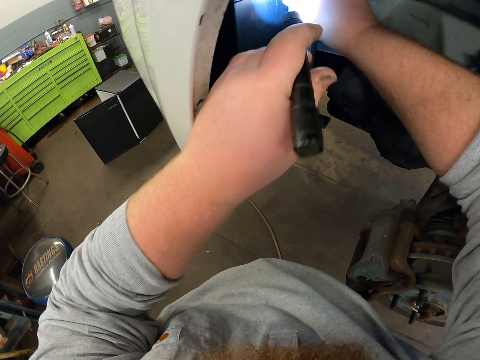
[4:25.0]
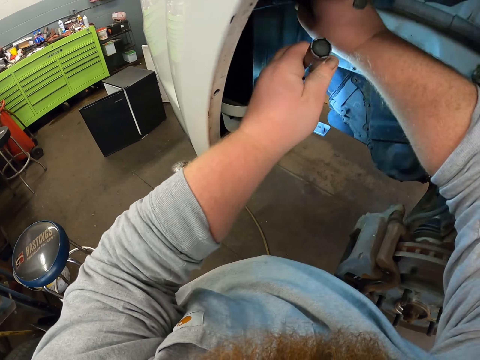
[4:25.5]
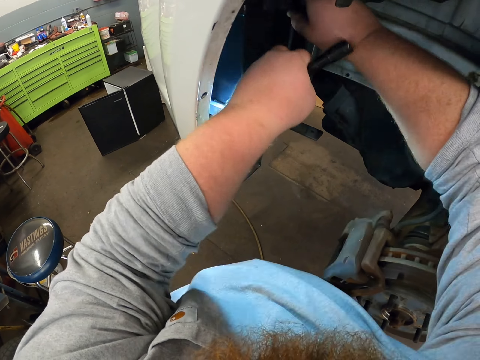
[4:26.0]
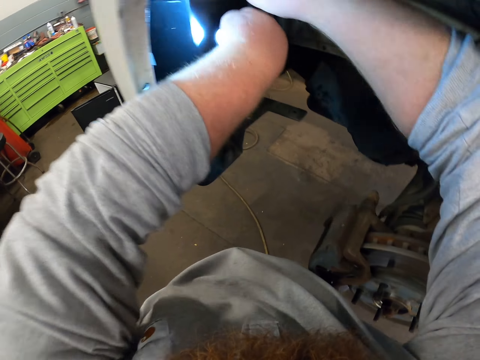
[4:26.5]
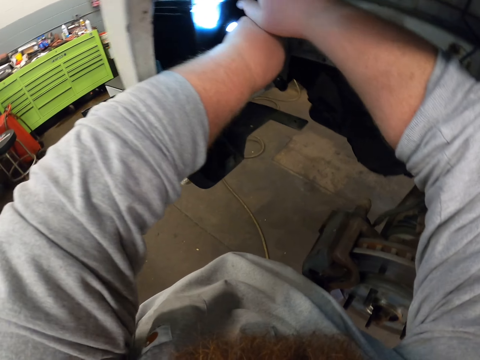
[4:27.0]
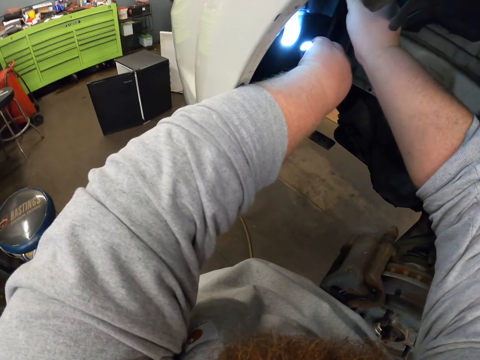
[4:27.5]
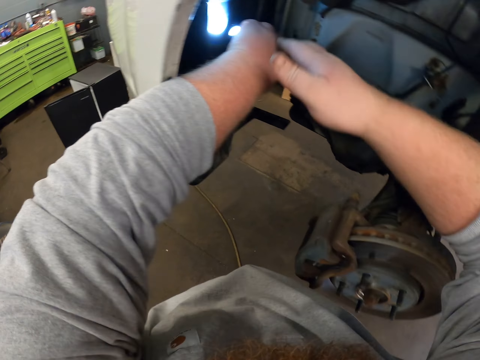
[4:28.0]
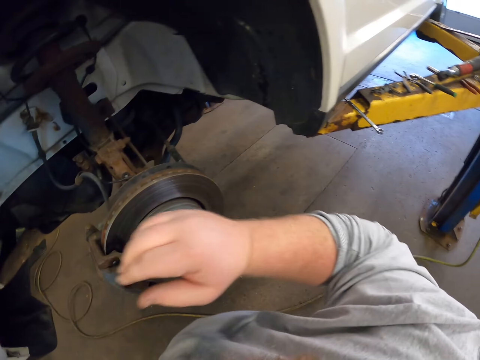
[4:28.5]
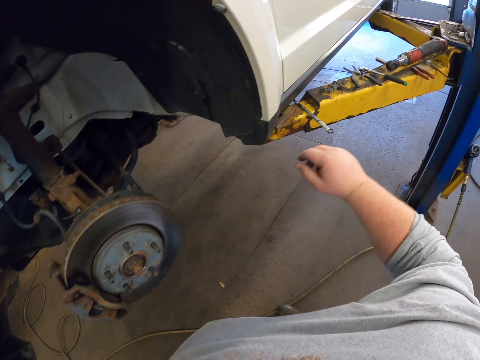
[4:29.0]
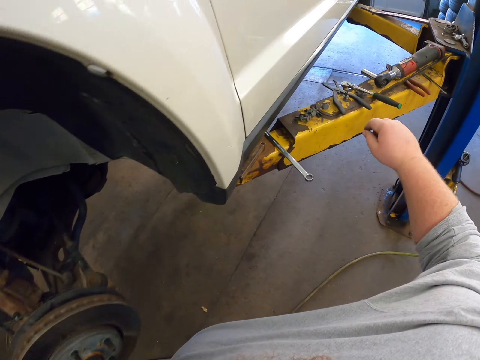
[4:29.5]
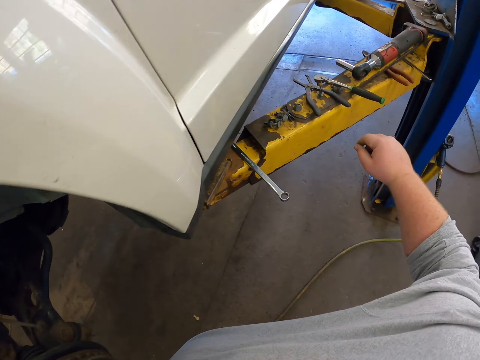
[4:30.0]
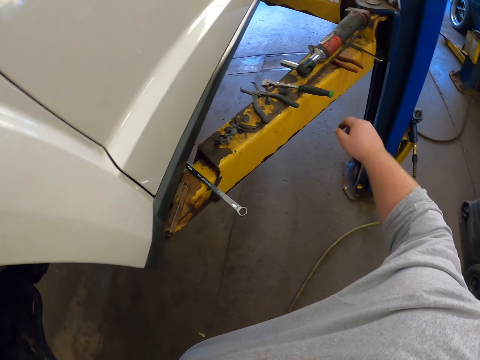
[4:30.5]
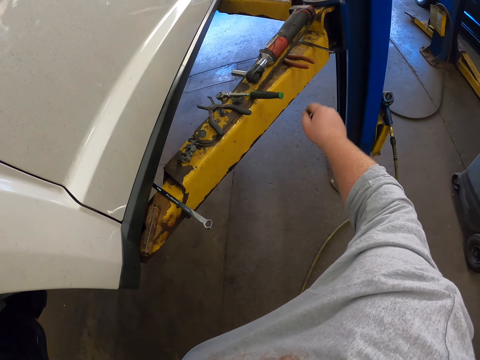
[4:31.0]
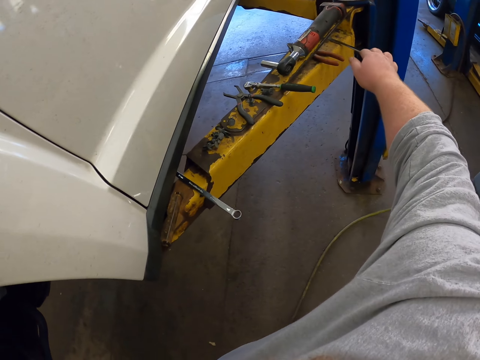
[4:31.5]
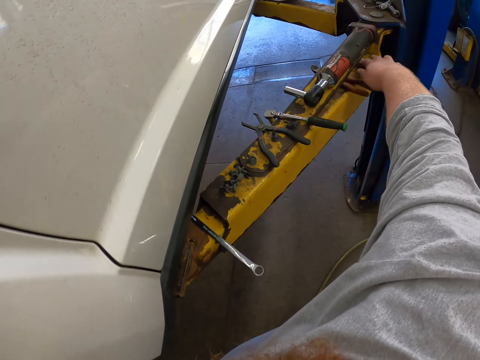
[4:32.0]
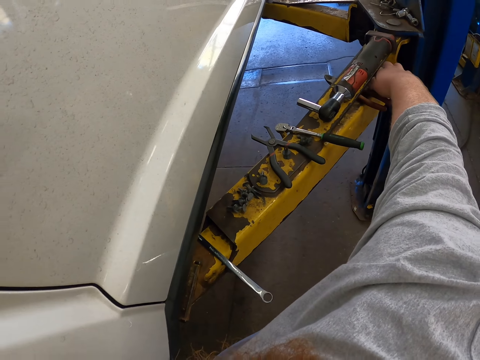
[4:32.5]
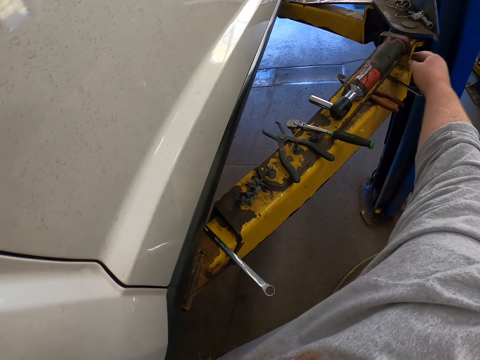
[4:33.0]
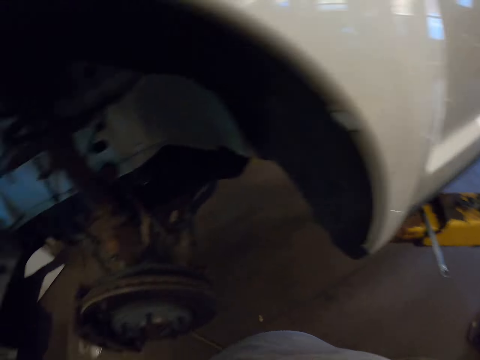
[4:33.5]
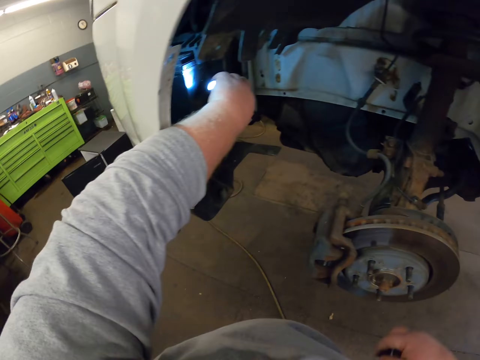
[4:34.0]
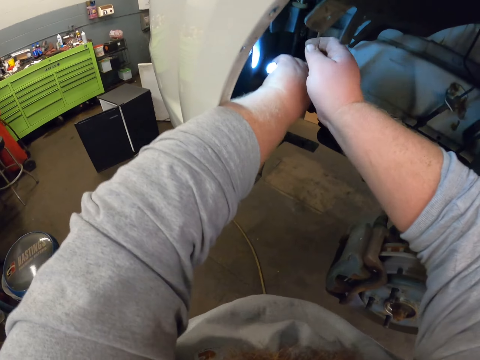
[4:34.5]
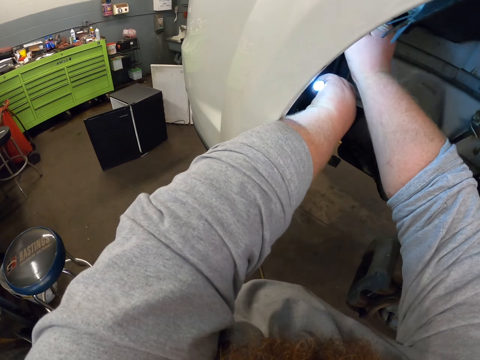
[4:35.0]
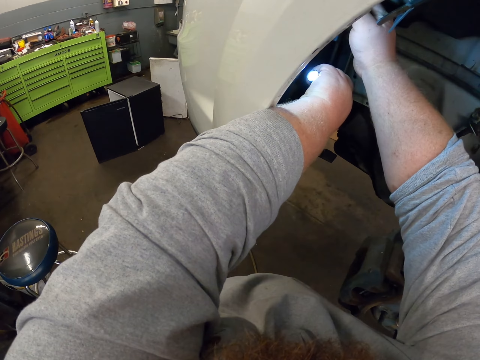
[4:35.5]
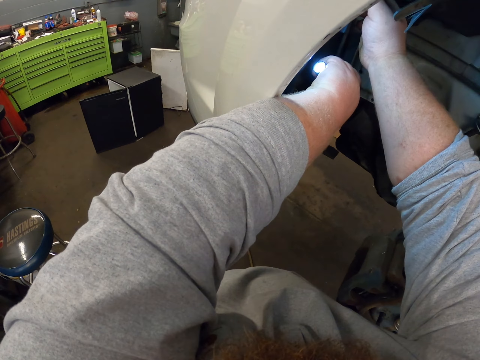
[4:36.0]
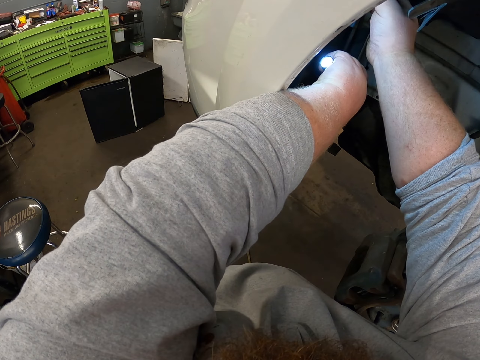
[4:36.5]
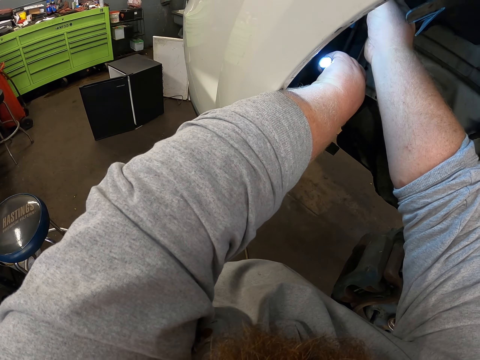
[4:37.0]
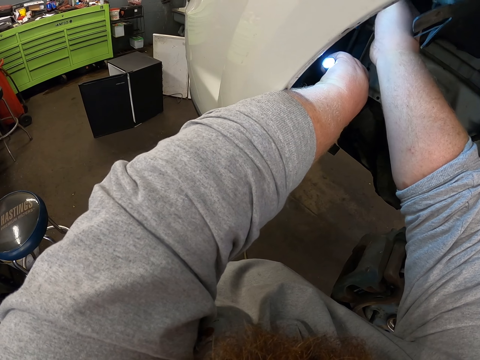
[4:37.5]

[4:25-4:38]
The camera wearer moves towards the lifting platform. They stare at the lifting platform, pick up the bolt and place the bolt on the battery.

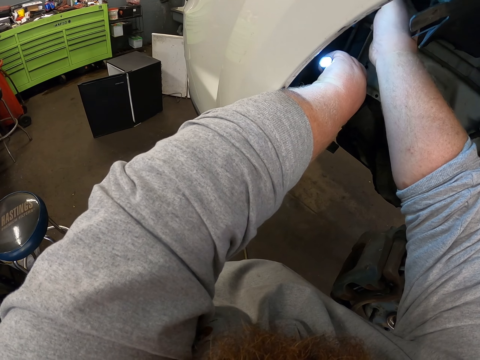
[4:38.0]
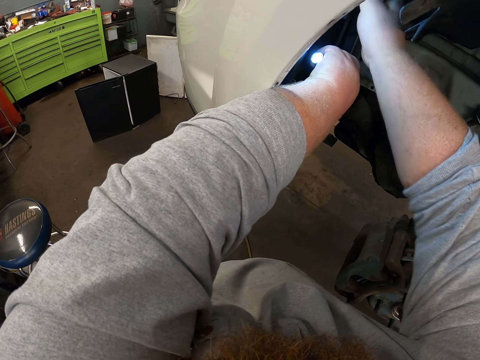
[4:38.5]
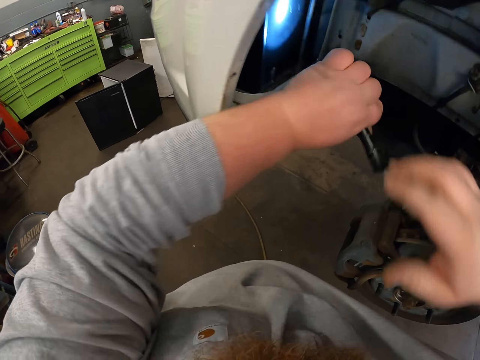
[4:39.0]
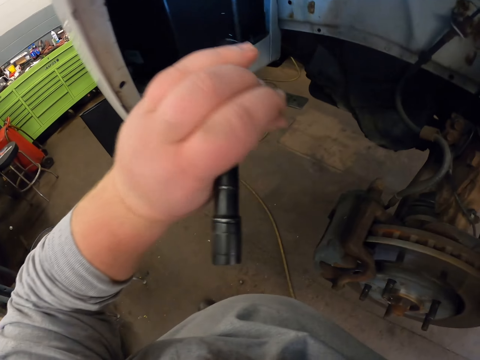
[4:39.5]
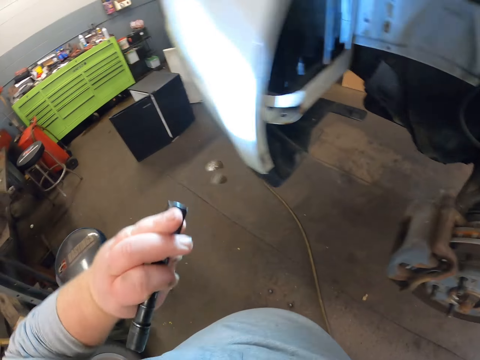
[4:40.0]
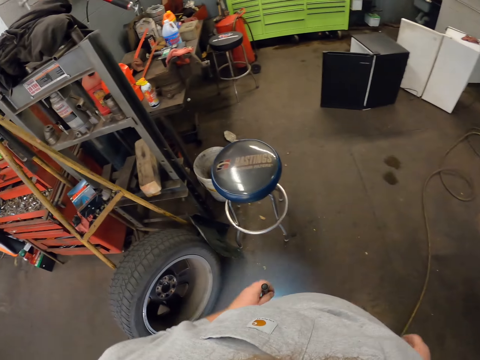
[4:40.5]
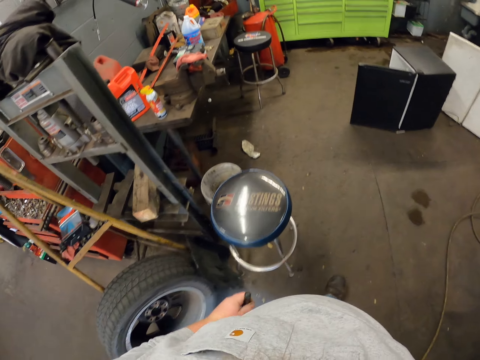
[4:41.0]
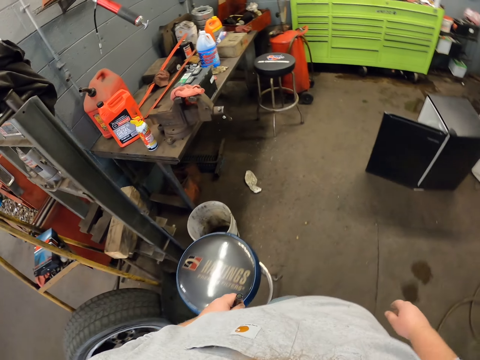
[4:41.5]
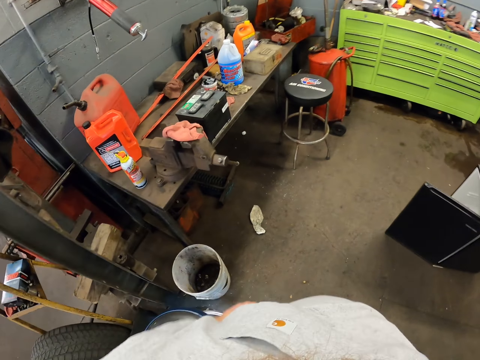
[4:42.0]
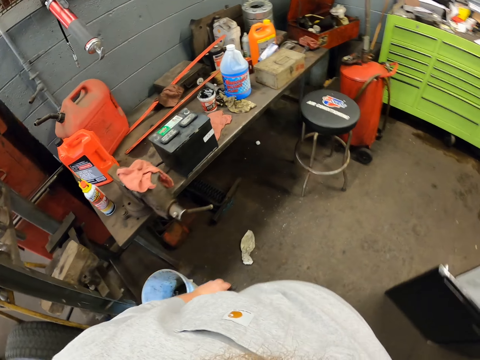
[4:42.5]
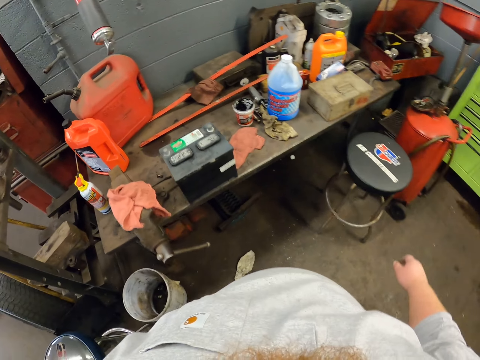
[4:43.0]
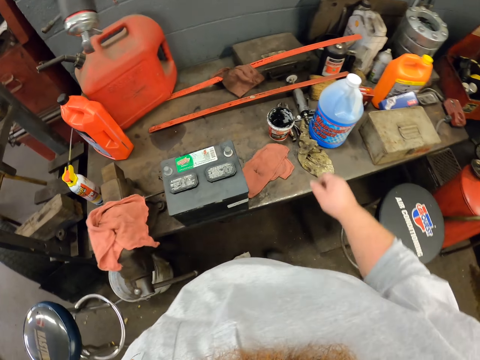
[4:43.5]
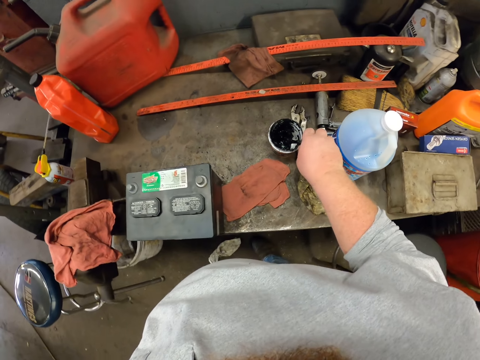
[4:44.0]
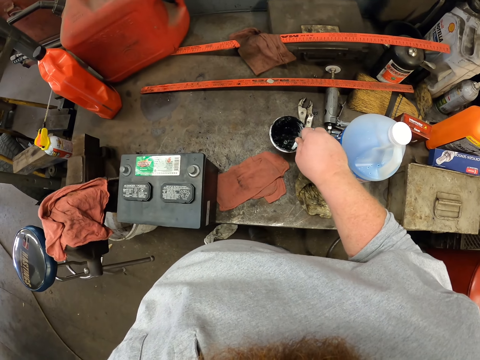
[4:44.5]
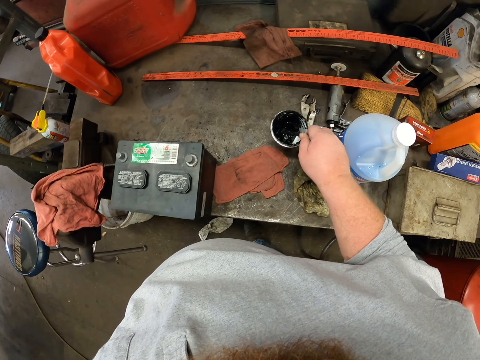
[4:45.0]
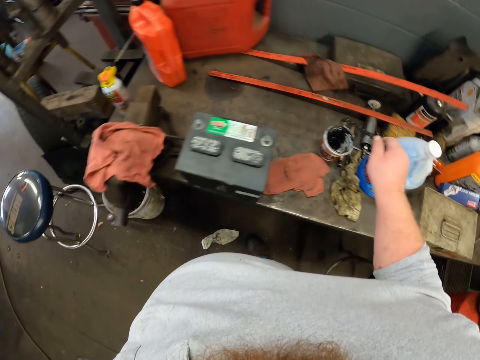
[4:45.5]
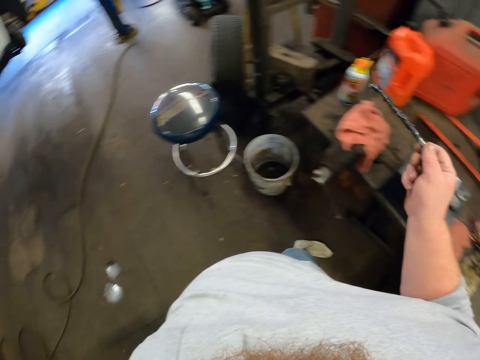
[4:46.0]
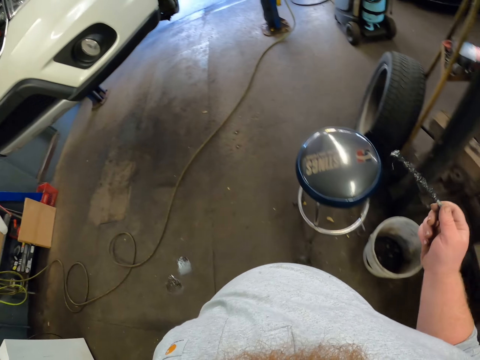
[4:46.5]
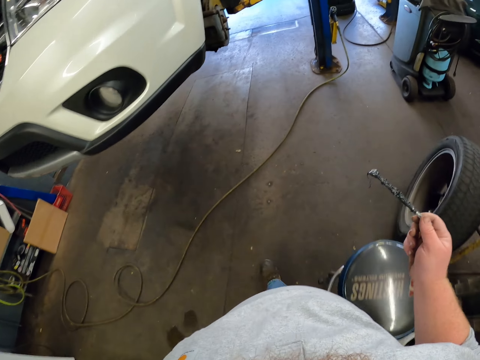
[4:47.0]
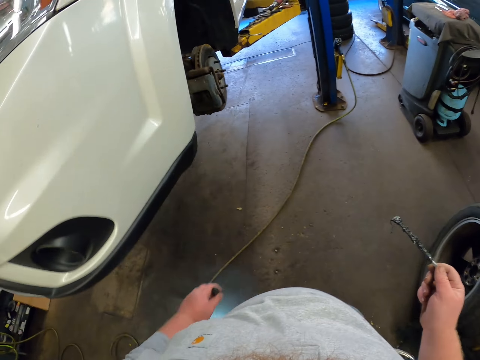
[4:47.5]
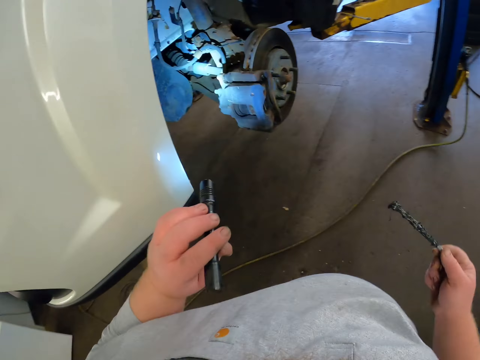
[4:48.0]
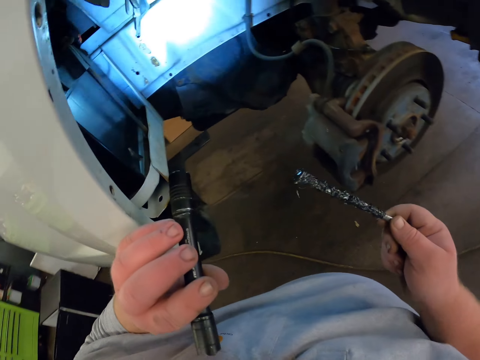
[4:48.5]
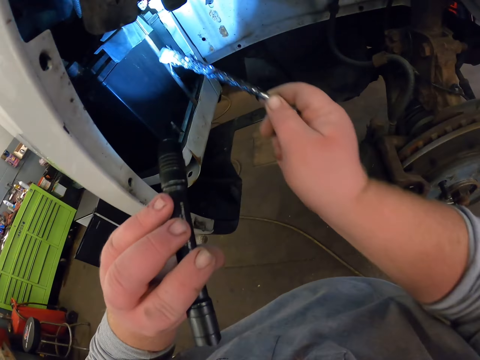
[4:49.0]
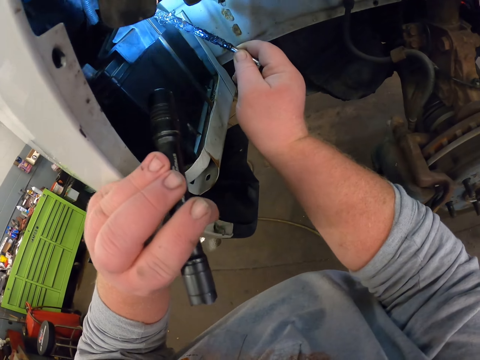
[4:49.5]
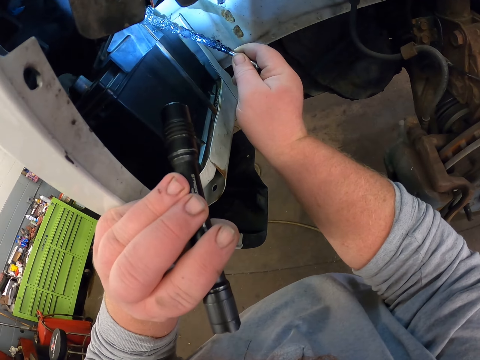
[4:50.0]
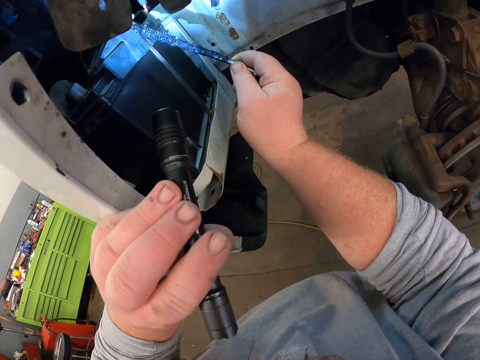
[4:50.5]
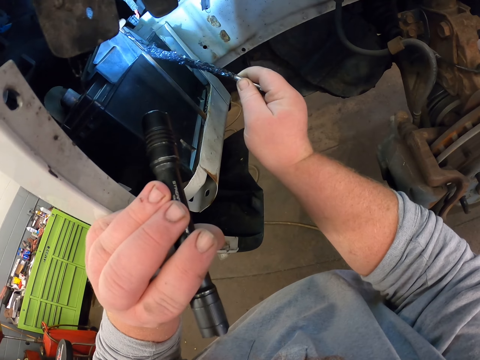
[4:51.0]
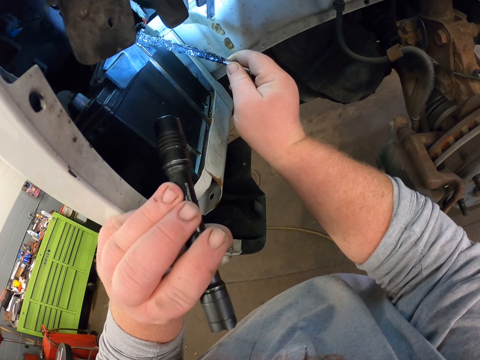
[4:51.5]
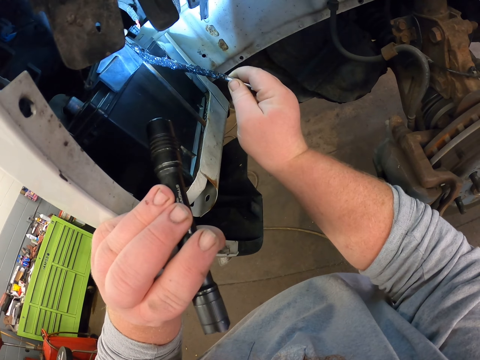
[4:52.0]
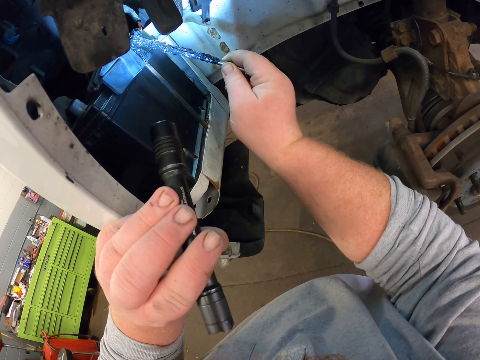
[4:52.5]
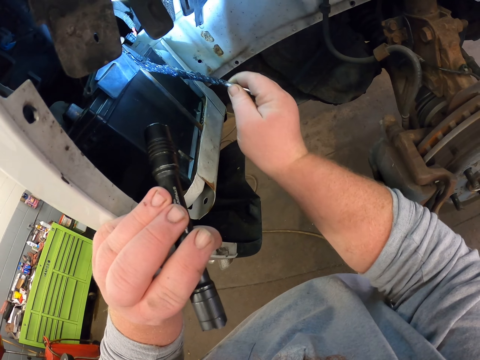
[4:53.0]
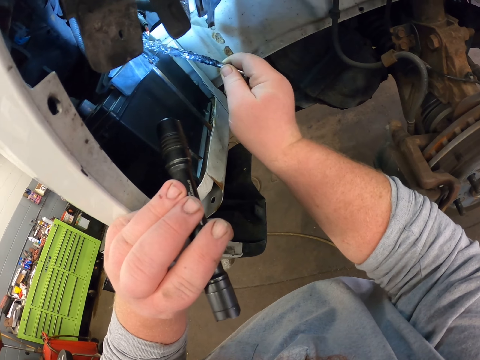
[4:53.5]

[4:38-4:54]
The camera wearer reflects the light from the flashlight on the car. They walk towards the oil at the garage. They stir the oil with the stick. They hold the brush. They pick up the stick. They walk towards the car. They reflect light from the flashlight on the battery. They apply oil on the battery.
